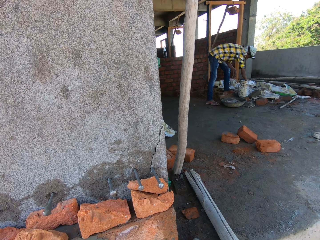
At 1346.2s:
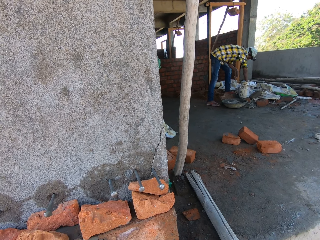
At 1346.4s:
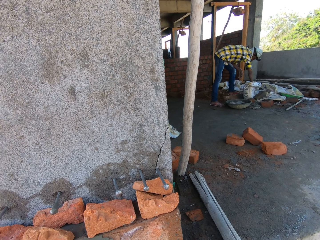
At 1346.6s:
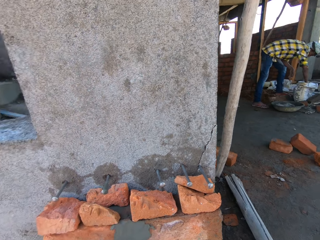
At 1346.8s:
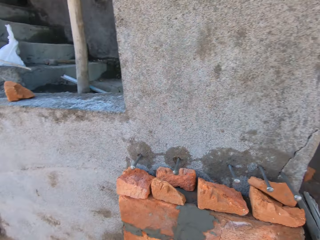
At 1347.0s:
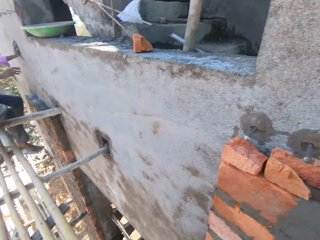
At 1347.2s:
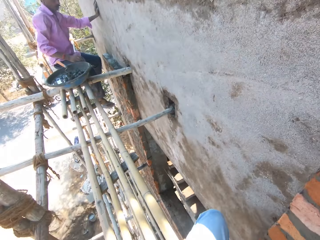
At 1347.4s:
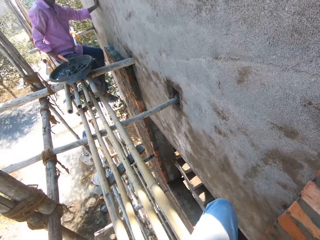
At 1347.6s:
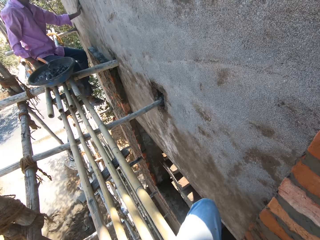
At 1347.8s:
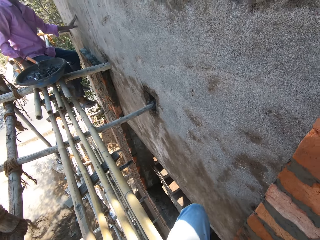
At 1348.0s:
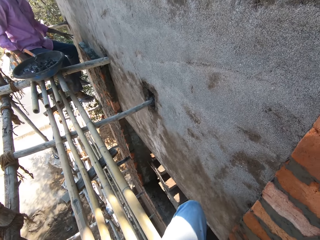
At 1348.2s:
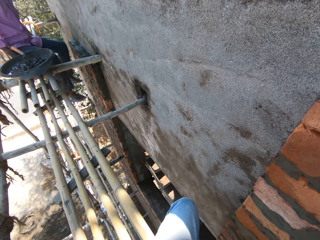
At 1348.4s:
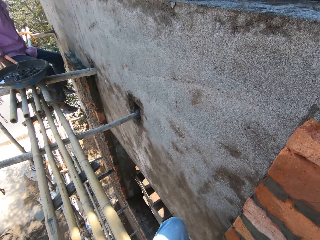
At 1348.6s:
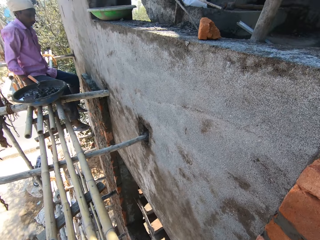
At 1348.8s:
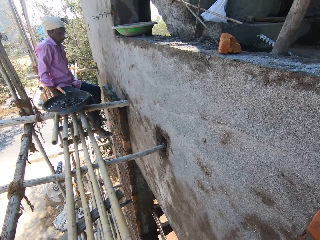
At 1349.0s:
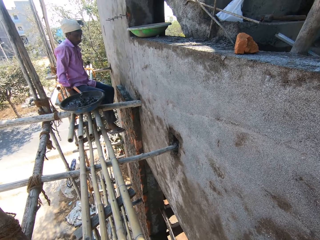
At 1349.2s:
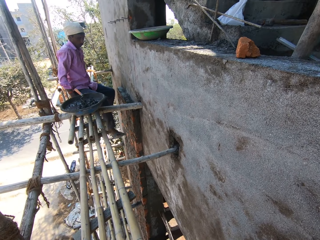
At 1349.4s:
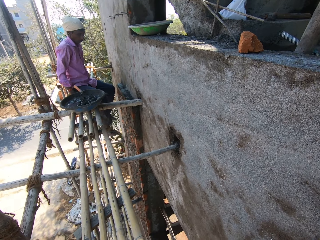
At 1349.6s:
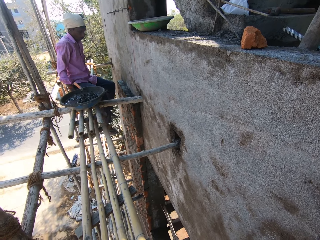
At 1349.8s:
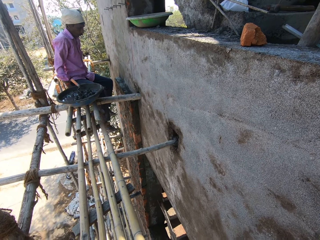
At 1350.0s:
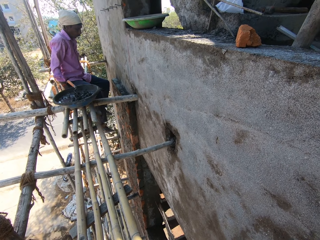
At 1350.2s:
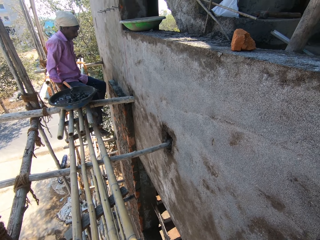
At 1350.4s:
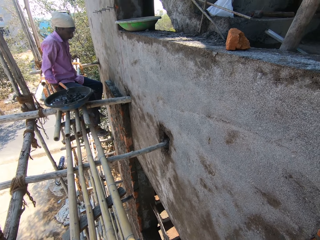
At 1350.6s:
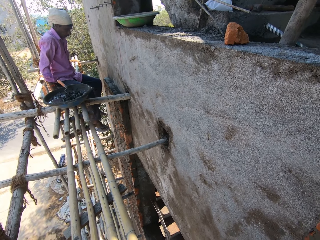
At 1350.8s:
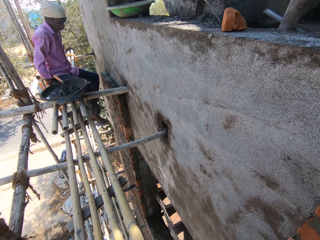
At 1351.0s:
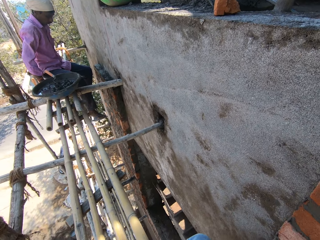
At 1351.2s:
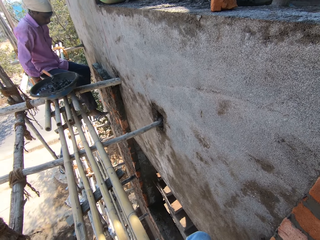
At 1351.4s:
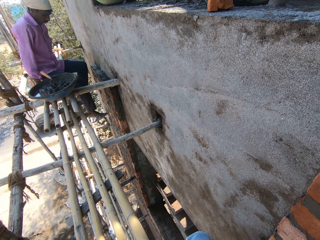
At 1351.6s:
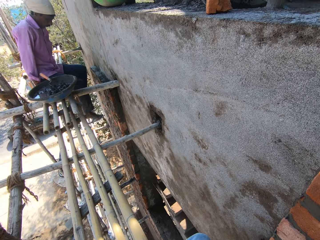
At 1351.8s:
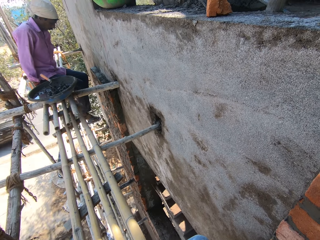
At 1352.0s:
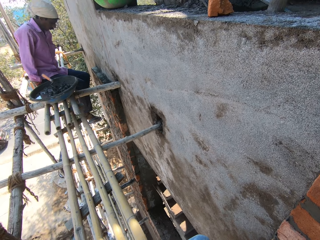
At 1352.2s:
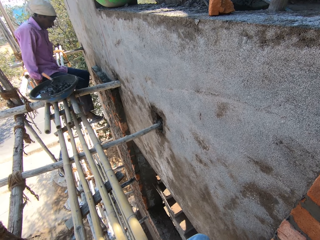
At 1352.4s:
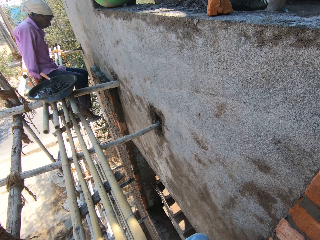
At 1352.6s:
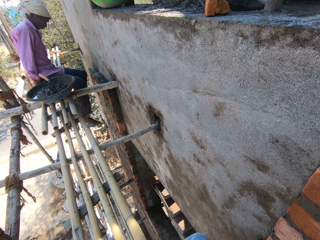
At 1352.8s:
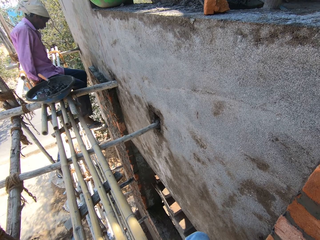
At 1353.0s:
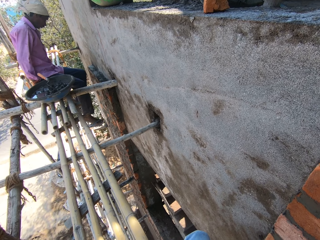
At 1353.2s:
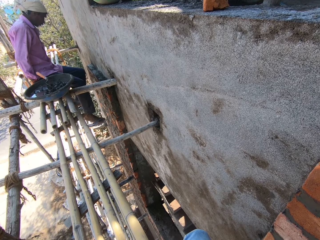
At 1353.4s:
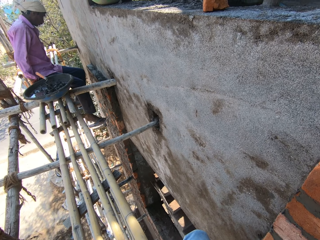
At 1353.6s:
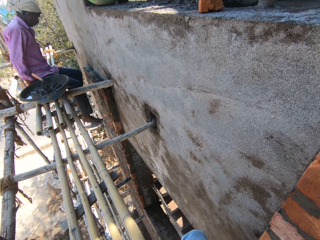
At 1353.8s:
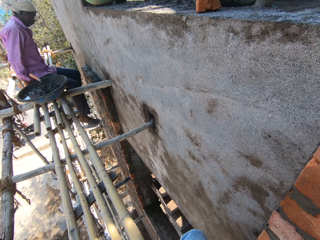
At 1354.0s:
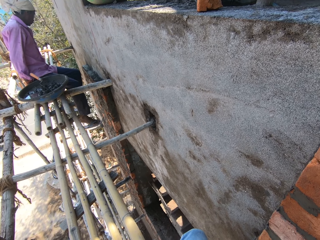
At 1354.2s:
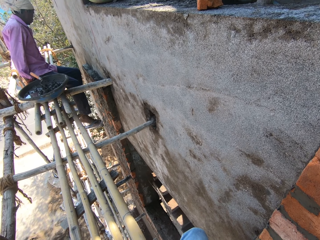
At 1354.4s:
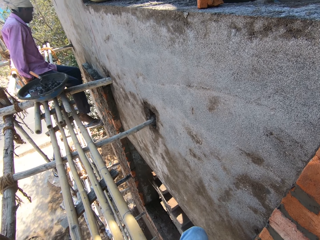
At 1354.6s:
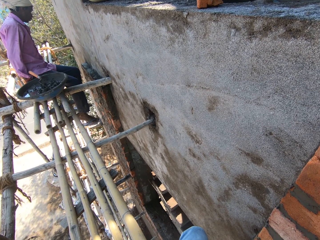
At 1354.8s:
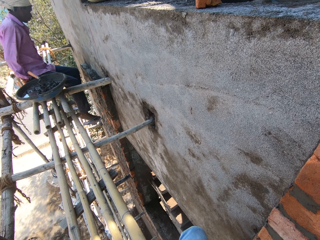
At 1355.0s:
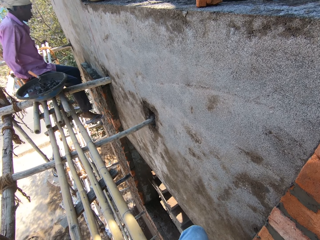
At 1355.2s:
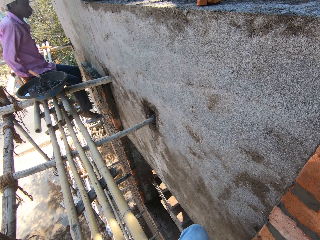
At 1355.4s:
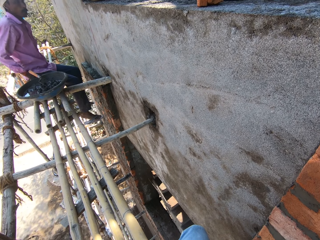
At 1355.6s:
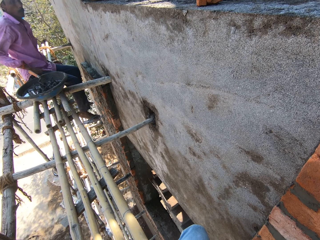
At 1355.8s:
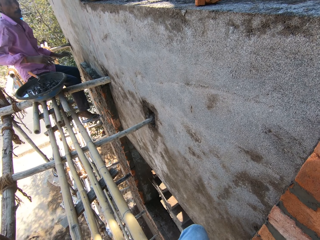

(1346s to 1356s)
The man scoops cement from the sack bag on the concrete deck with the trowel in his right hand.

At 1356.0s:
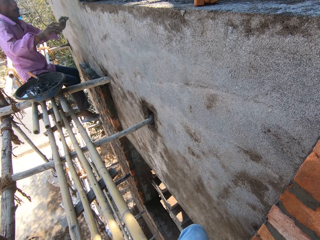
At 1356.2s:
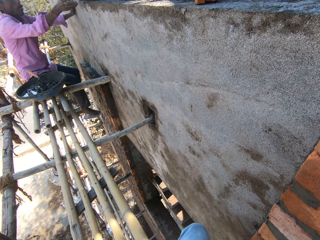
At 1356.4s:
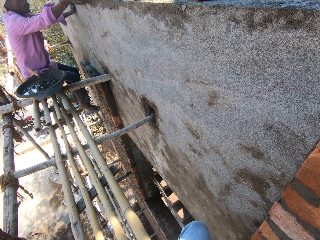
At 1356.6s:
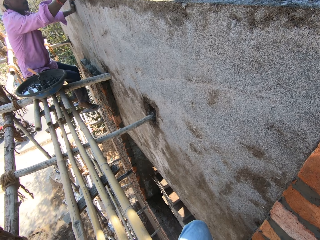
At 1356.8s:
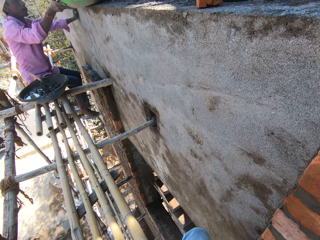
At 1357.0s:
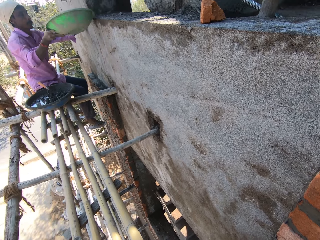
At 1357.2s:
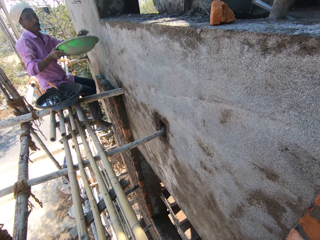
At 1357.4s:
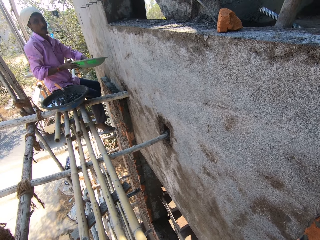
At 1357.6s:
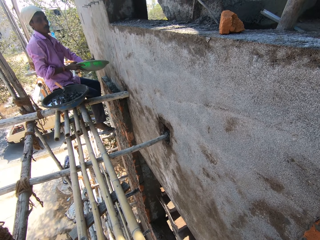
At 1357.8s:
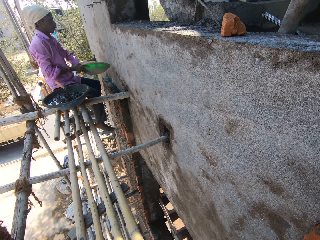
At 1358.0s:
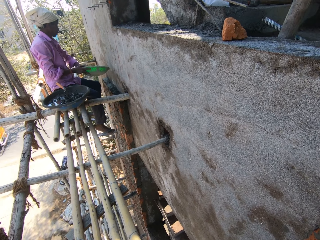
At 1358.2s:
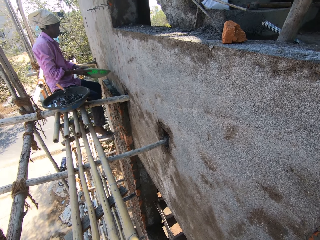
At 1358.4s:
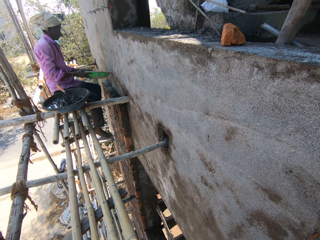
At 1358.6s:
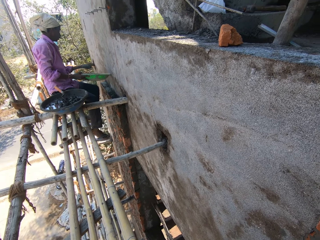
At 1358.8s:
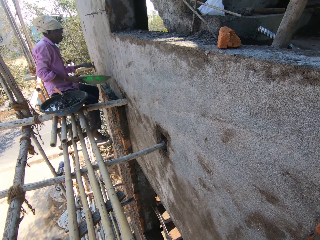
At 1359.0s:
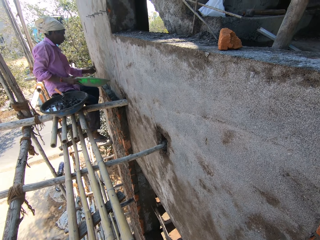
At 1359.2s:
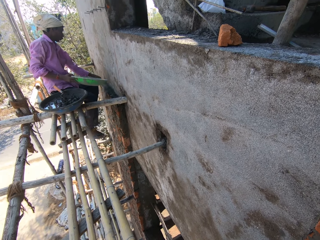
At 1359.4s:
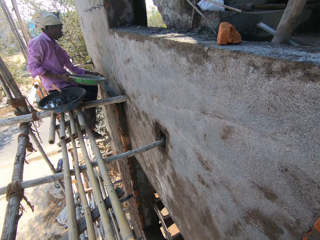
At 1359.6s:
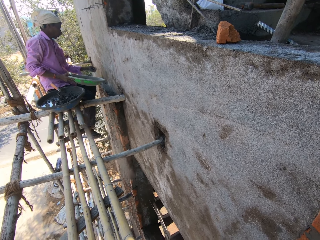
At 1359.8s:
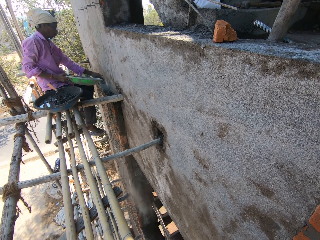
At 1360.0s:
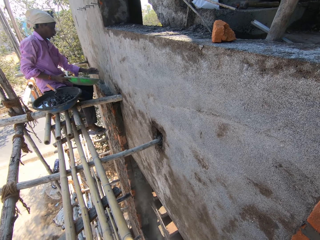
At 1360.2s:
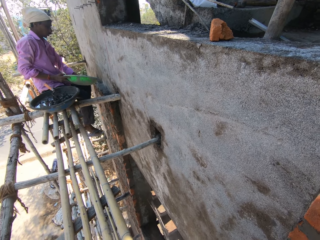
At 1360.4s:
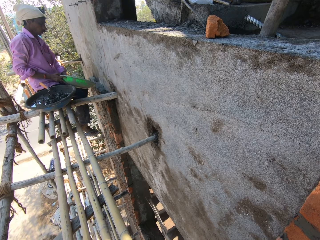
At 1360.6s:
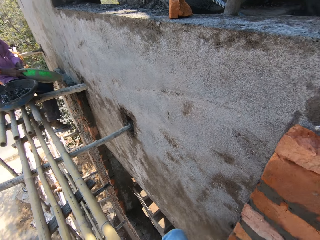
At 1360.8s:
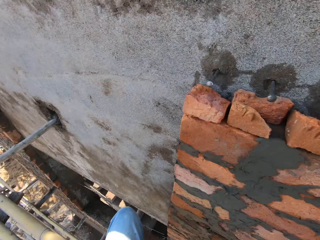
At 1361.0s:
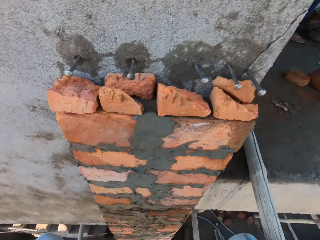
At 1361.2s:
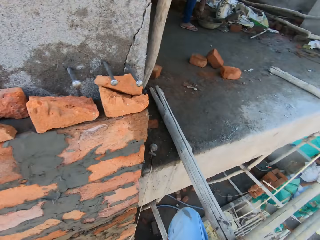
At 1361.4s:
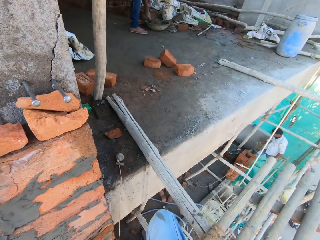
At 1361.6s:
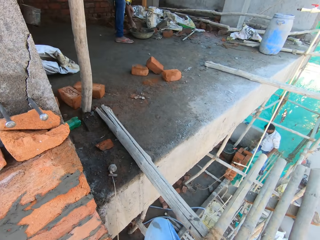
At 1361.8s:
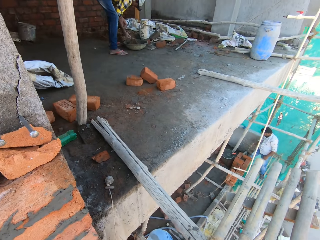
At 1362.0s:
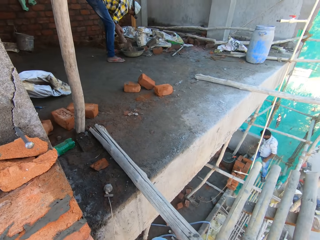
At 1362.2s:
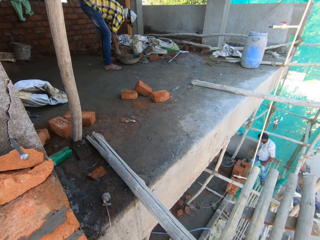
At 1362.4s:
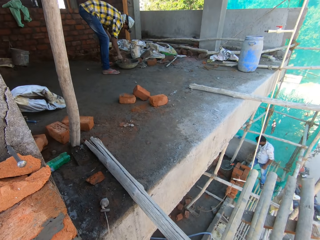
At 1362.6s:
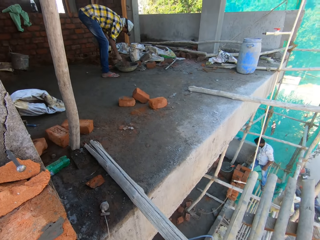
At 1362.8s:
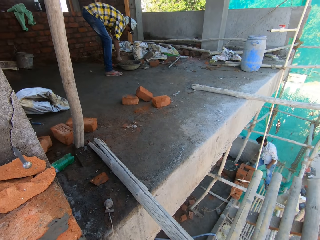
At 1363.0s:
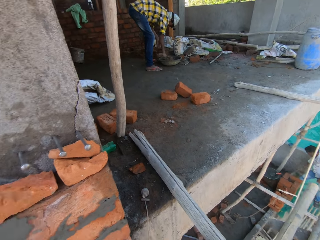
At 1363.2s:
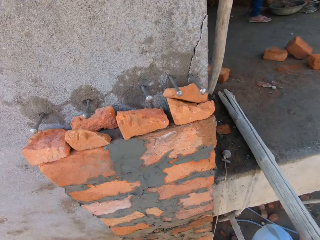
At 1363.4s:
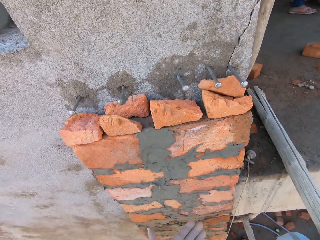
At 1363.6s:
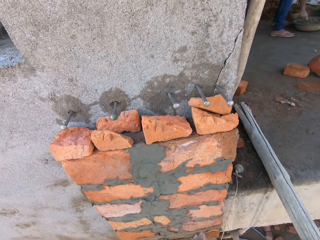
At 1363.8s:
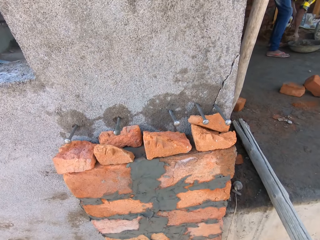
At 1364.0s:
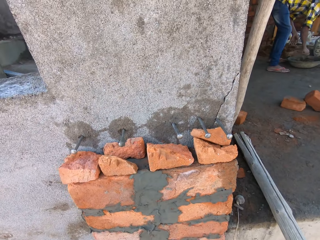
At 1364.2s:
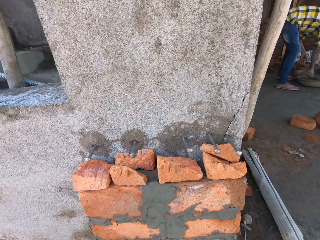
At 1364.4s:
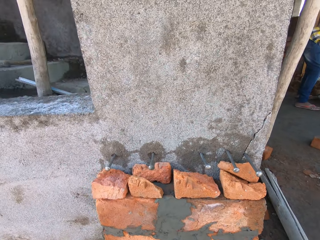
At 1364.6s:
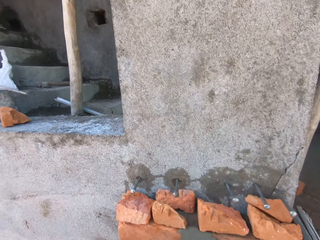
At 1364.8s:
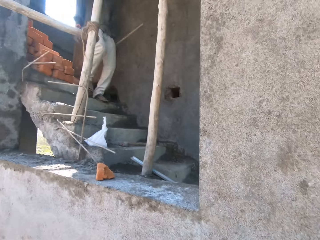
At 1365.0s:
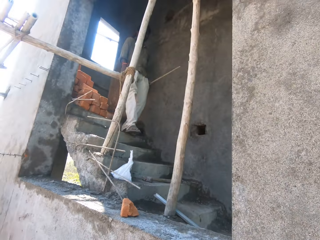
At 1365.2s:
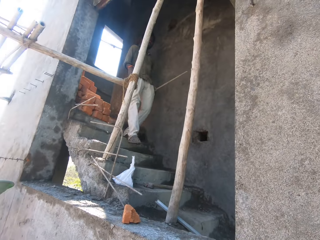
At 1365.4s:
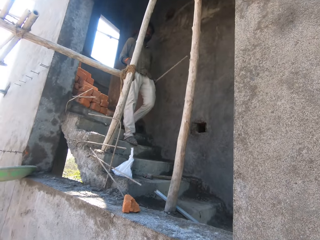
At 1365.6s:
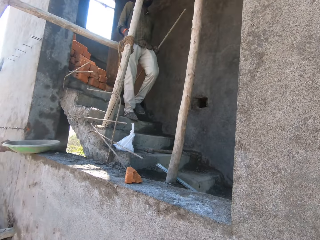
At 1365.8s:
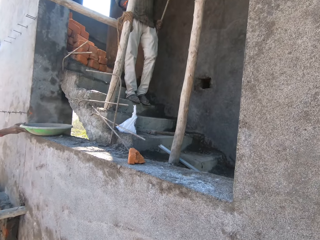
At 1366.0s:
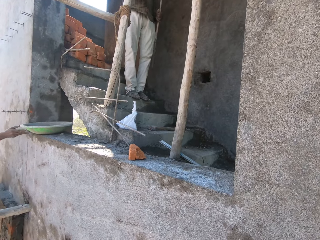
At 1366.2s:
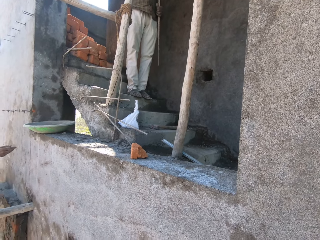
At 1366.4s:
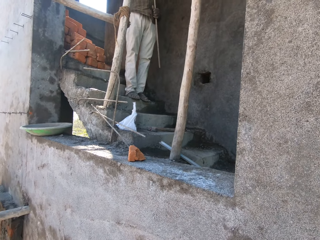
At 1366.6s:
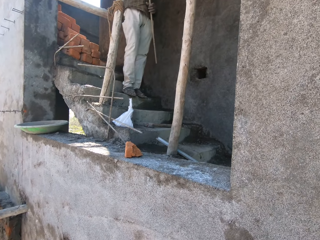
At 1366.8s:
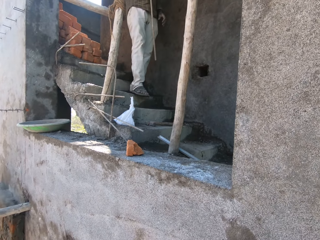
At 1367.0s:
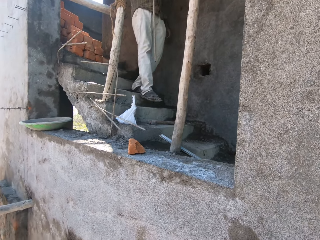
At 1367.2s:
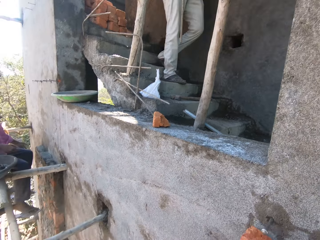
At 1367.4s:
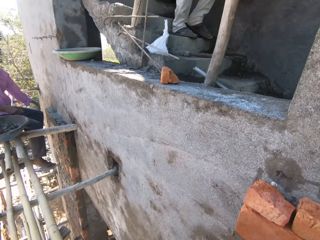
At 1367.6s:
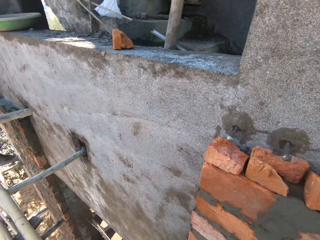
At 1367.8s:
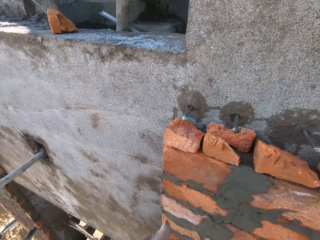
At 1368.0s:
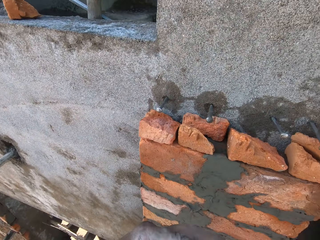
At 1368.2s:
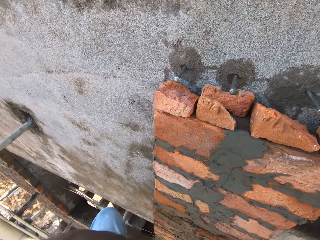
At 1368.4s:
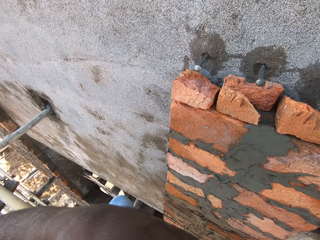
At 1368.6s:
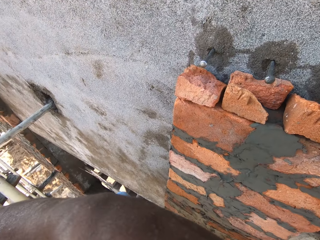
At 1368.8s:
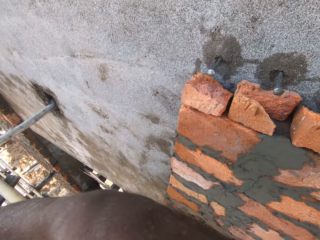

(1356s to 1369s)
A man picks the pan from the concrete deck with his right hand. The man scoops cement or soil from the pan with his left hand. The man pours the cement in his left hand on the bricks on the wall. The man throws the soil on the ground. The man scoops the cement from the pan with his left hand. Another man mixes the cement and sand in the pan on the concrete deck with the trowel in his right hand. A third man interacts with the camera wearer and the first man. The first man climbs down a flight of stairs in the floor of the building. The second man places the bowl on the floor of the building with his right hand.
